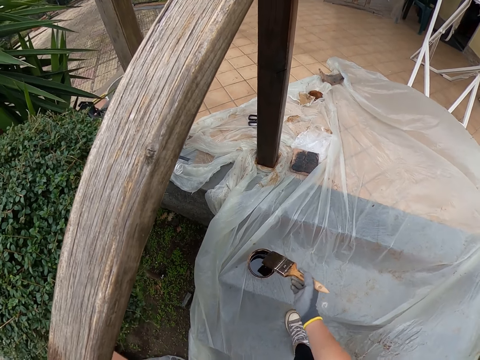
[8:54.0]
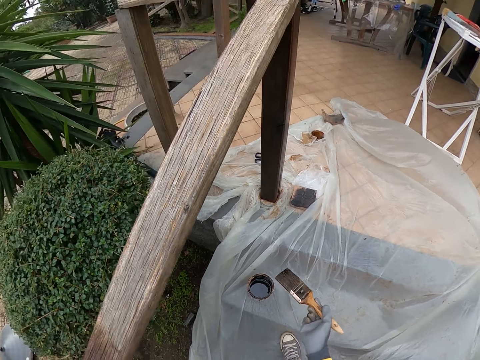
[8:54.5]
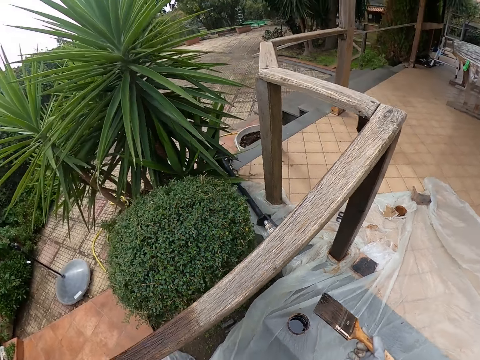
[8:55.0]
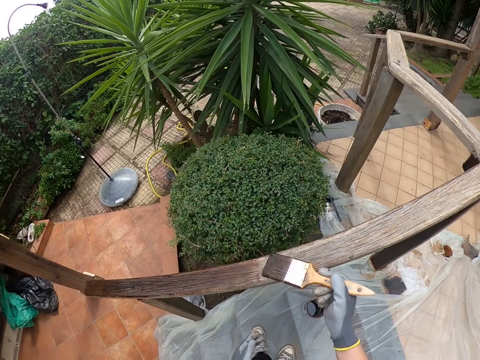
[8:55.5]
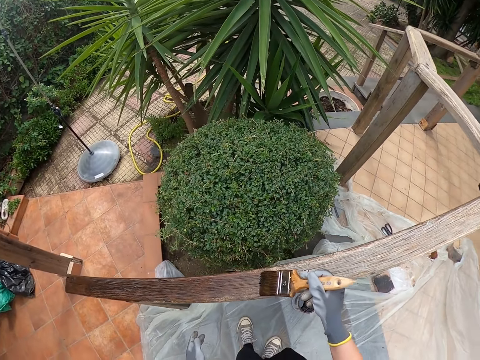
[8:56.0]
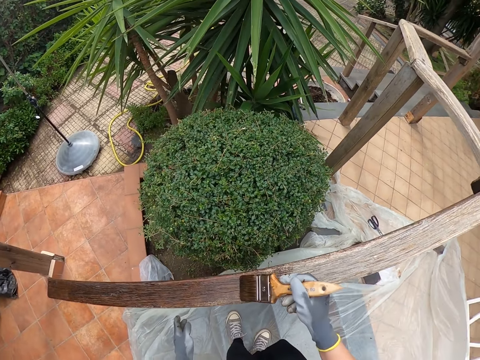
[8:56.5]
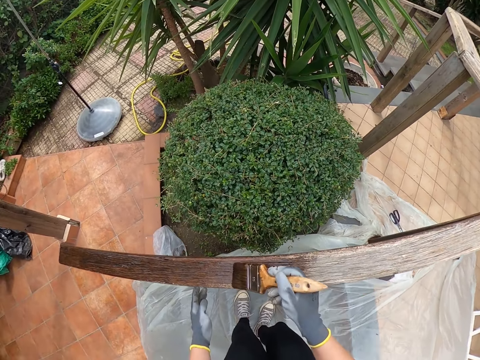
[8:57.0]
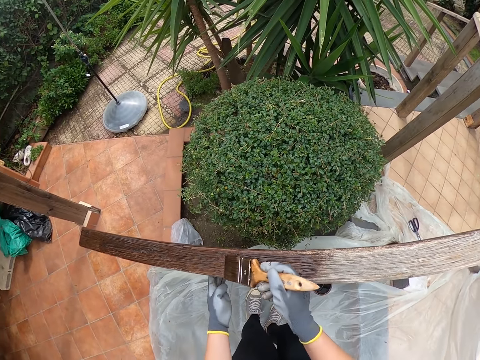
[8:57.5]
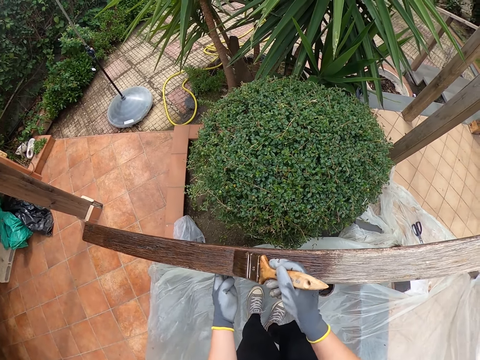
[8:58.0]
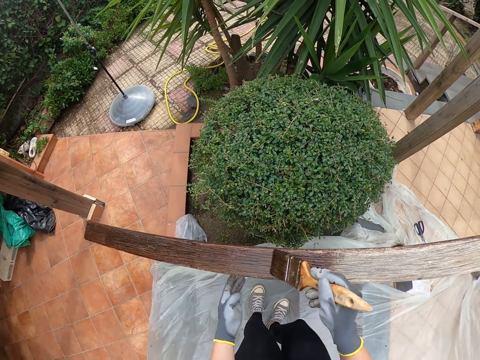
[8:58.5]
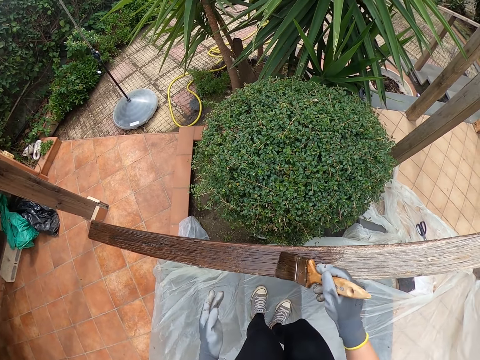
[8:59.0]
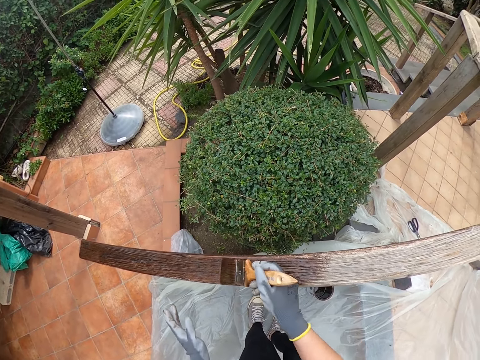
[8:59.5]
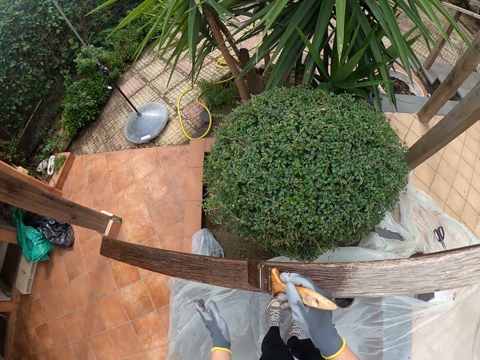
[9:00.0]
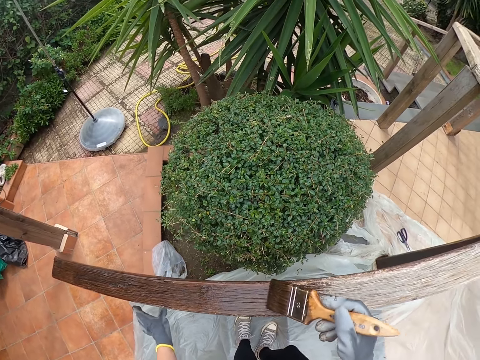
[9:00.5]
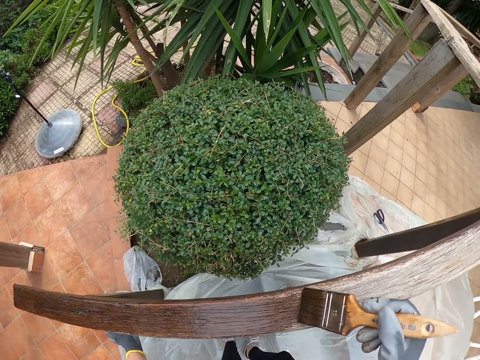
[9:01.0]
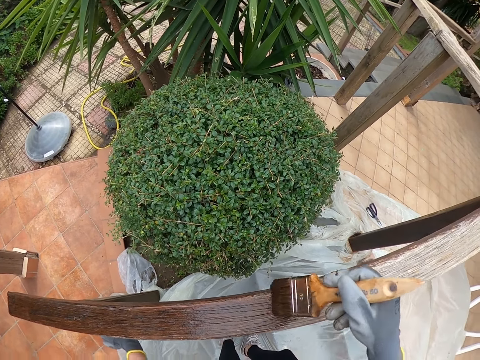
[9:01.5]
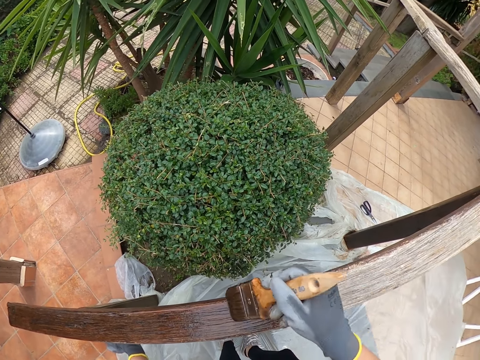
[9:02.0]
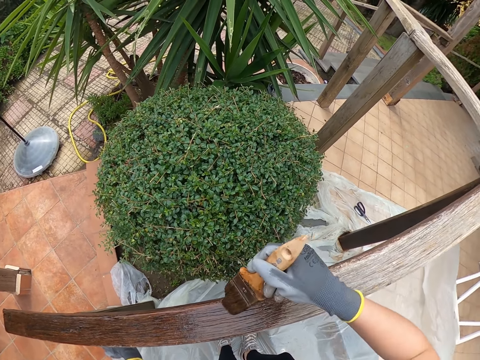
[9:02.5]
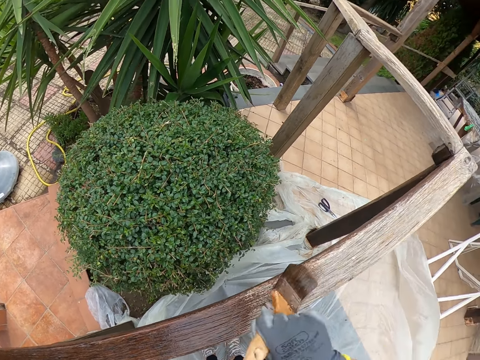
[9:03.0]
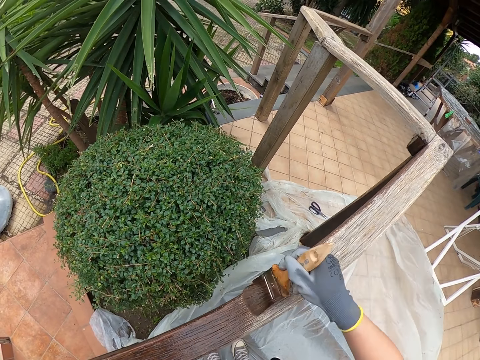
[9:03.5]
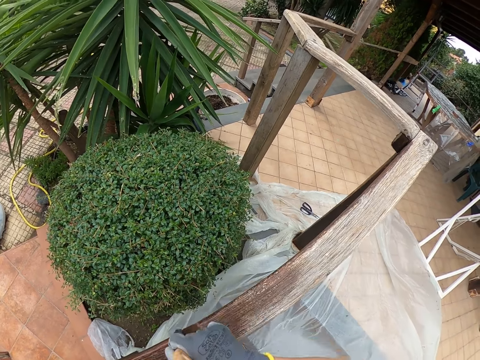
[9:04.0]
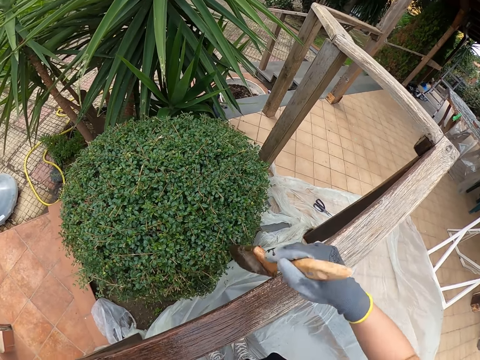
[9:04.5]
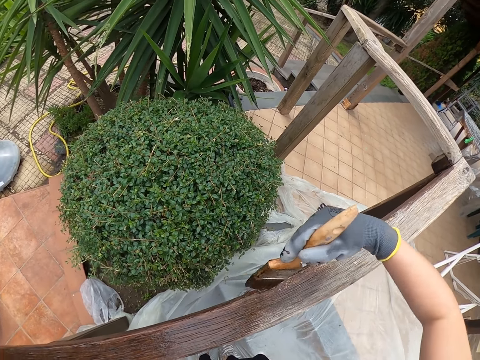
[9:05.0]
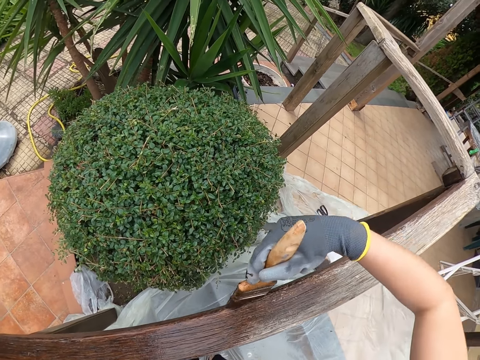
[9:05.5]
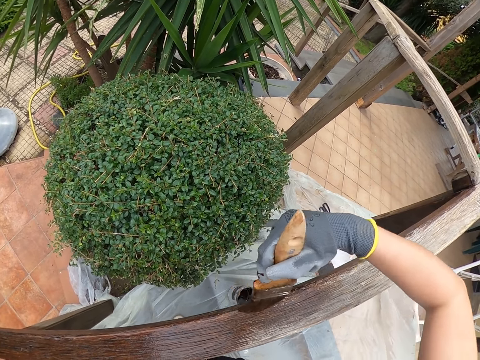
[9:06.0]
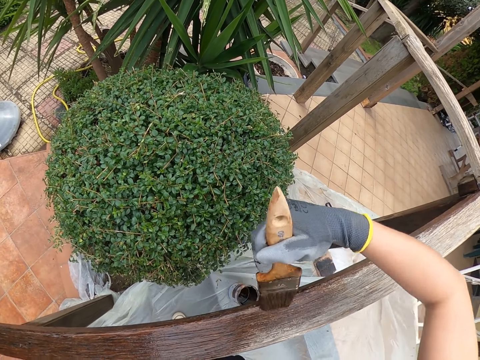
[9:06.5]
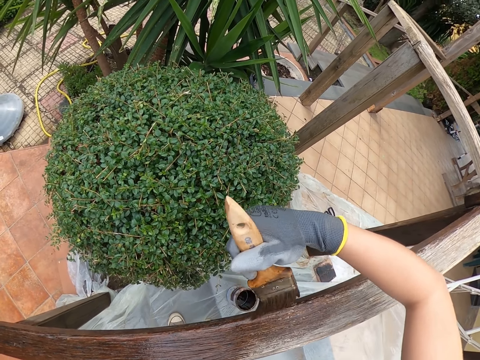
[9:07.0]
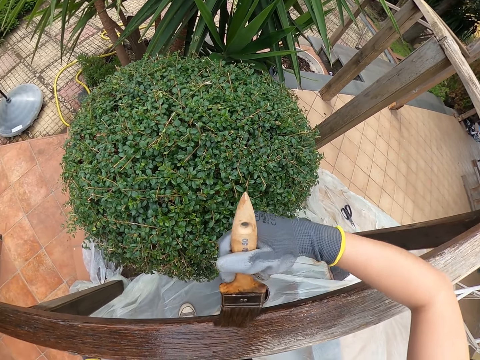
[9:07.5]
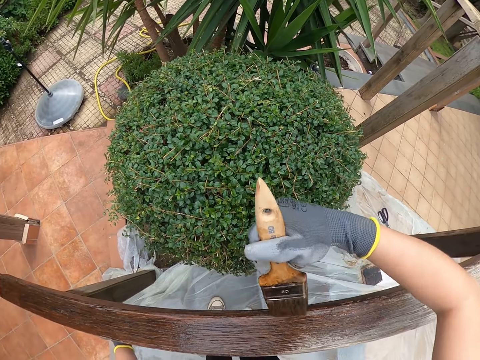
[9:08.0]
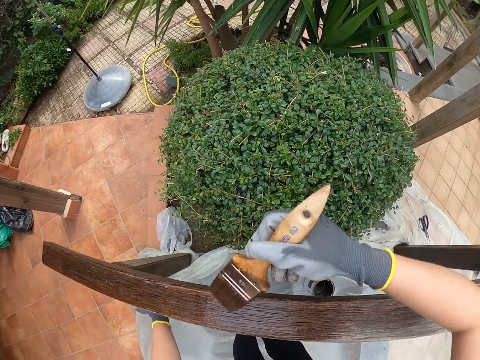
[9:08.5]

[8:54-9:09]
The camera wearer dips the paintbrush into the paint tin. They paint the stair rail.

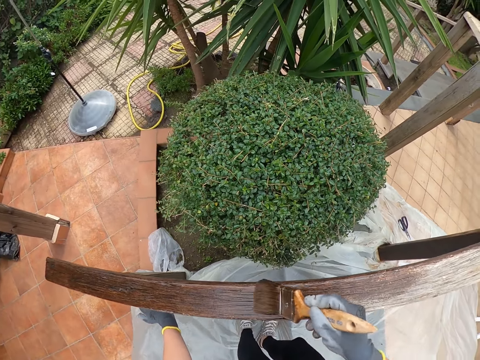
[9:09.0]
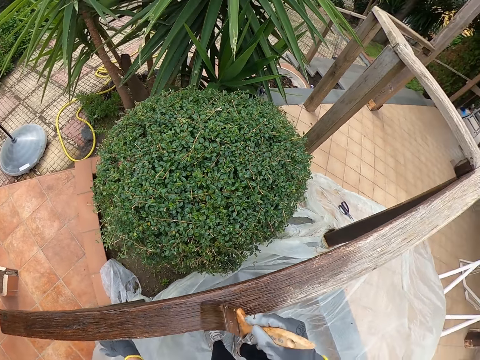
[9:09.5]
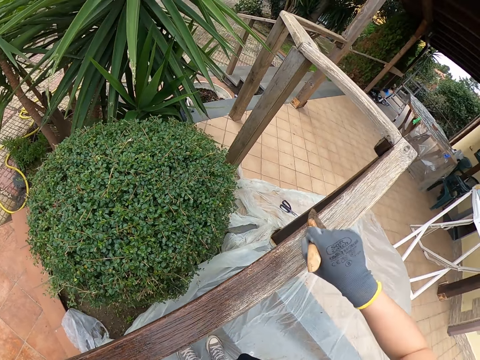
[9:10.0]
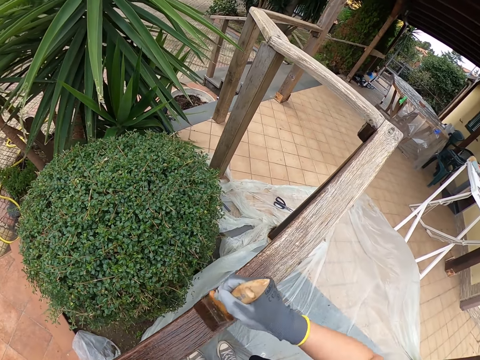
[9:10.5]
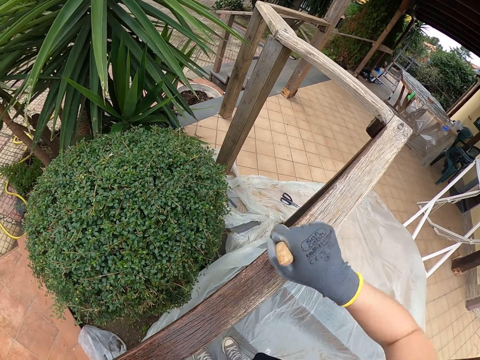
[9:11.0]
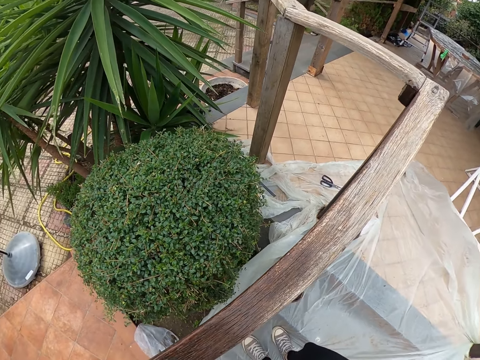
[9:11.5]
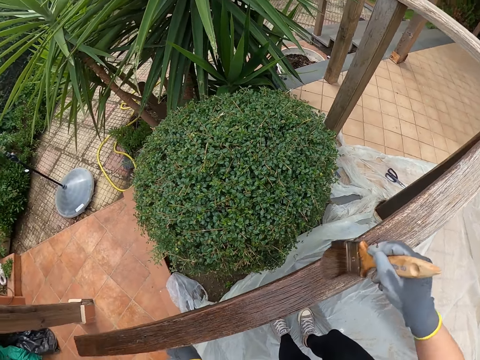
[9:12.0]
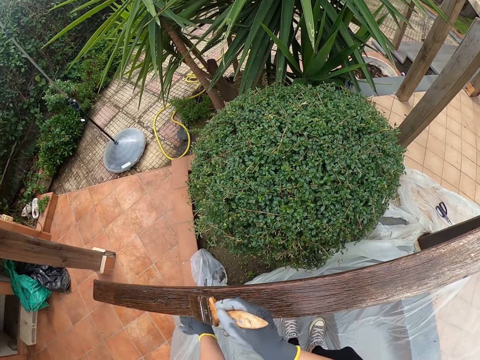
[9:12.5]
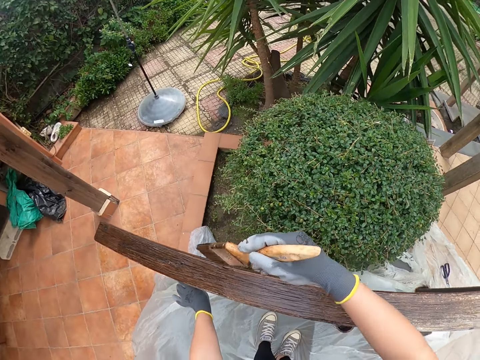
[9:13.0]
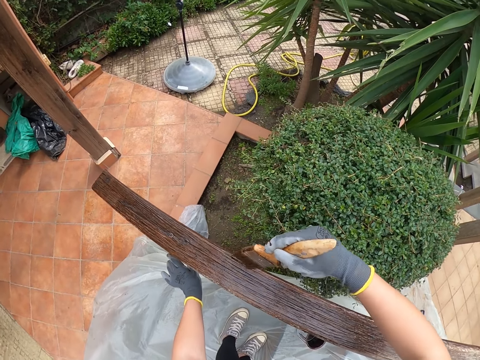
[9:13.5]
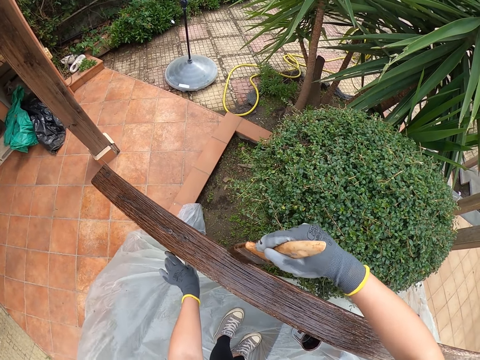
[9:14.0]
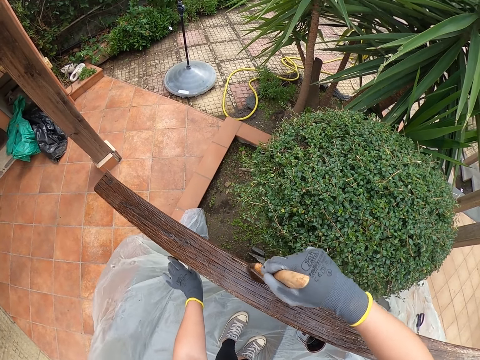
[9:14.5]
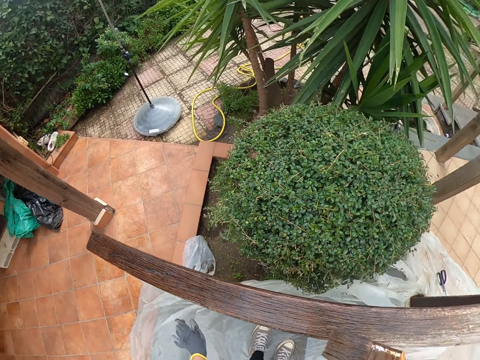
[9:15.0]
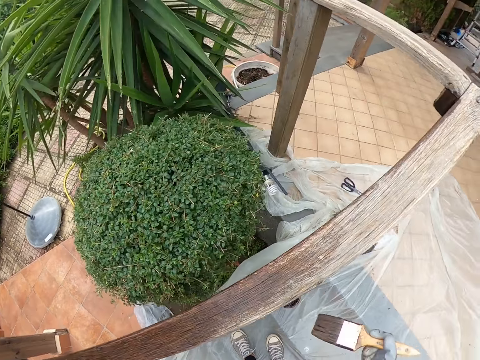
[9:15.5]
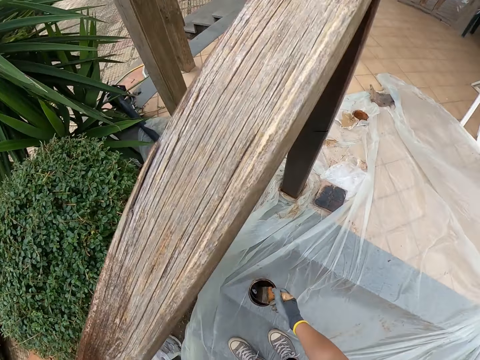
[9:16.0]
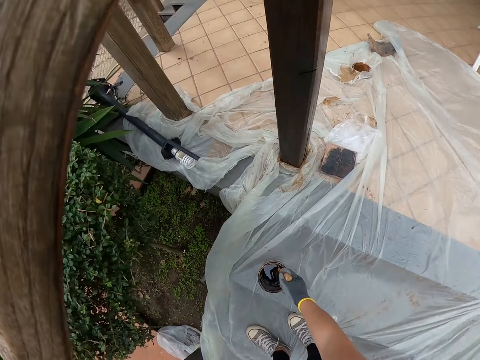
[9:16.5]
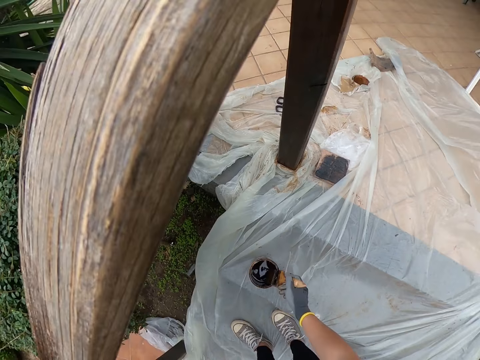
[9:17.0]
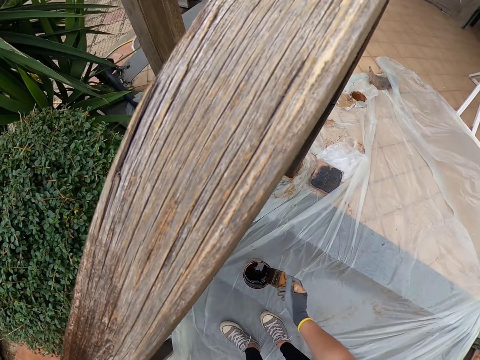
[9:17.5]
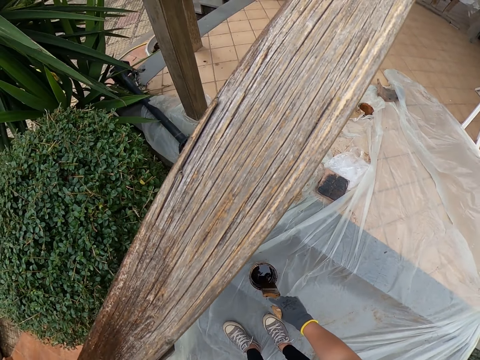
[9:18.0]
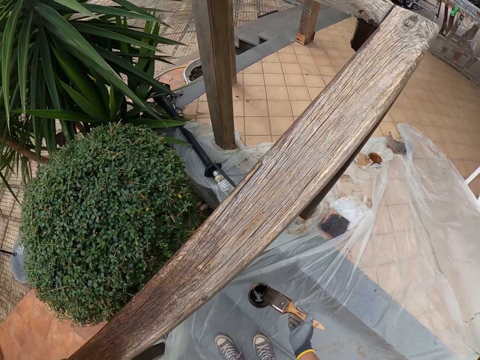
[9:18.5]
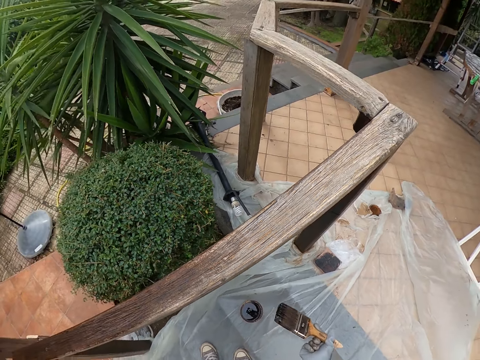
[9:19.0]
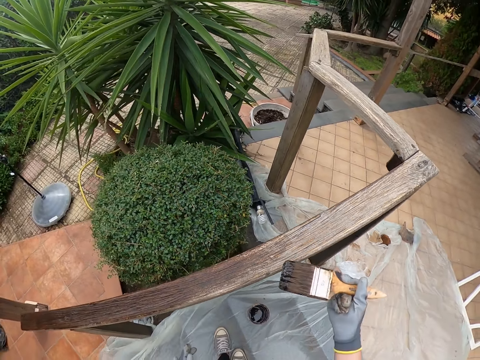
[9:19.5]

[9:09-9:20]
The camera wearer dips the paintbrush in the paint can. They smear the paintbrush to the paint can.
